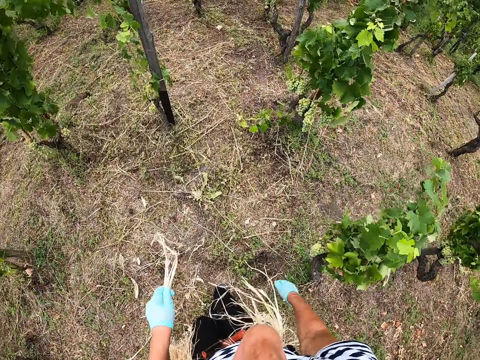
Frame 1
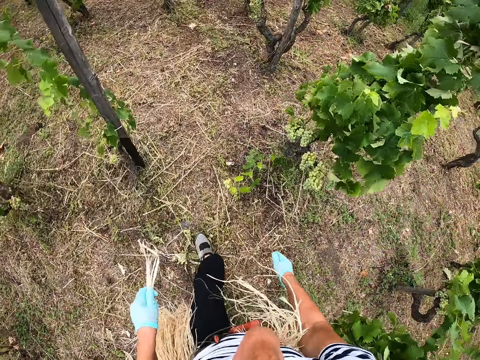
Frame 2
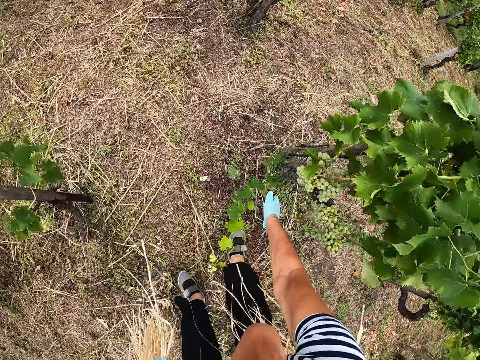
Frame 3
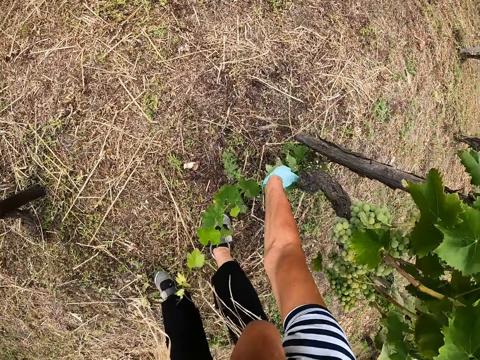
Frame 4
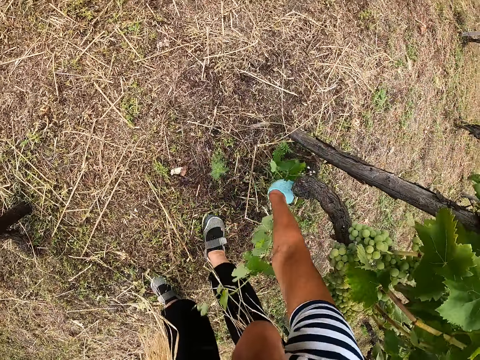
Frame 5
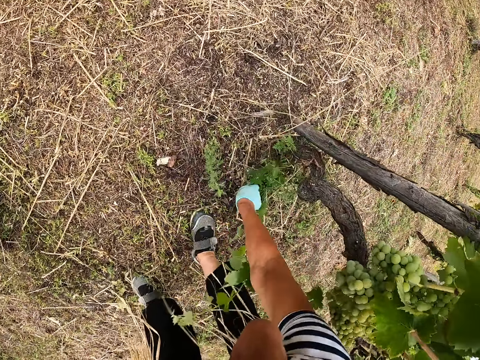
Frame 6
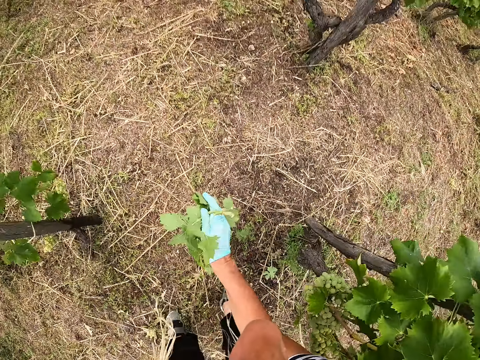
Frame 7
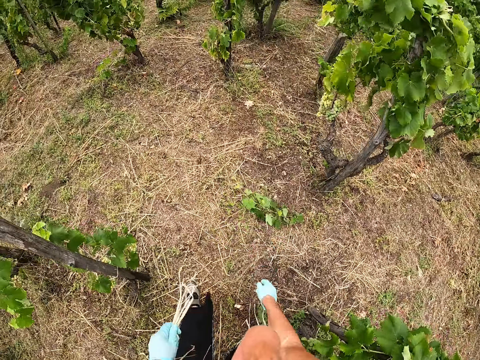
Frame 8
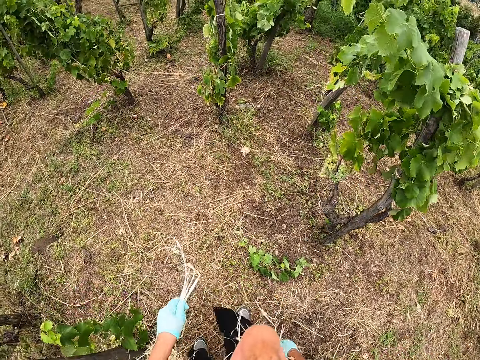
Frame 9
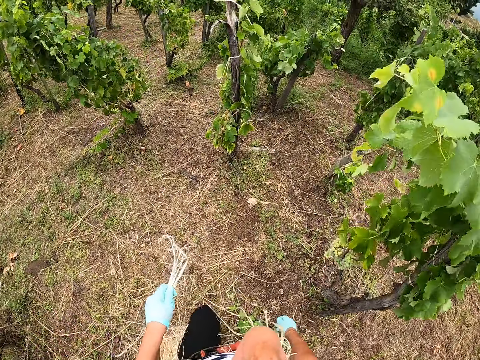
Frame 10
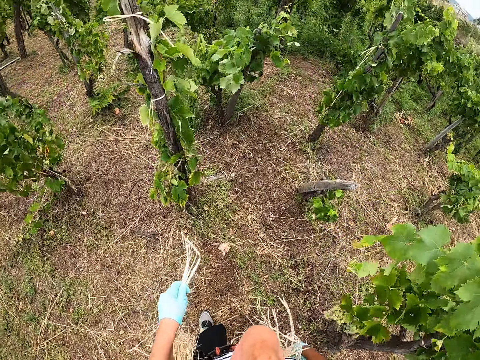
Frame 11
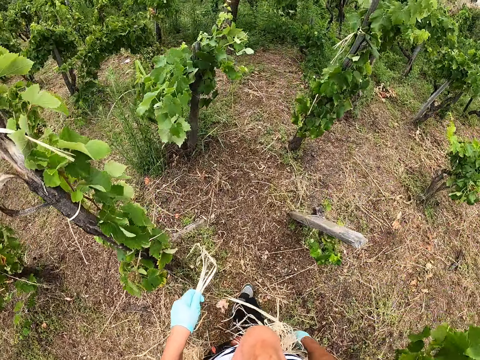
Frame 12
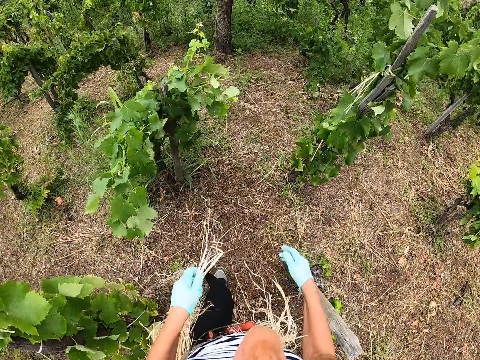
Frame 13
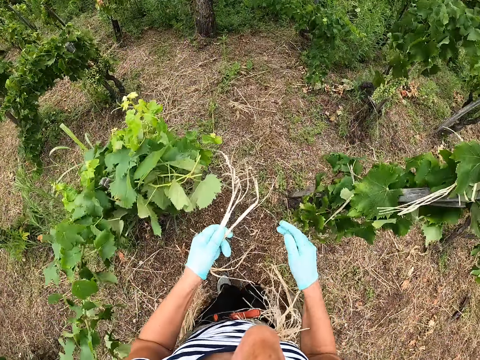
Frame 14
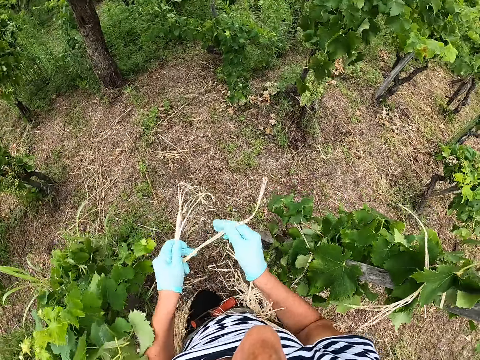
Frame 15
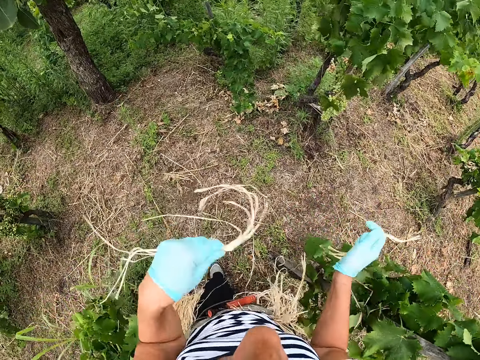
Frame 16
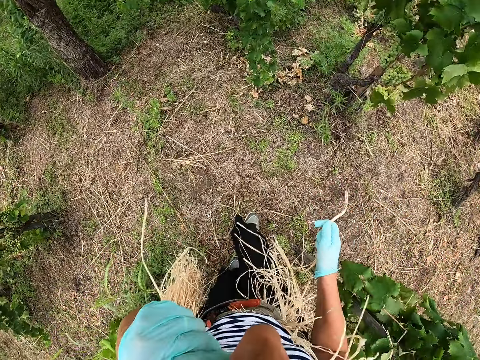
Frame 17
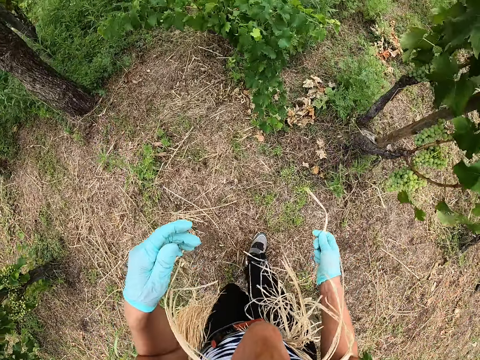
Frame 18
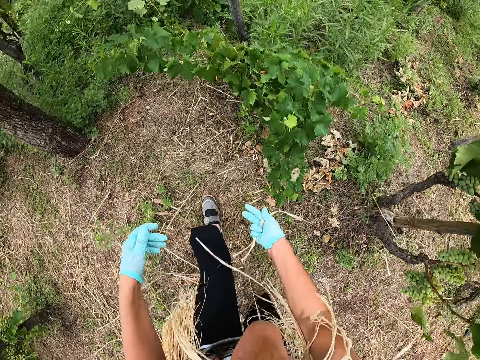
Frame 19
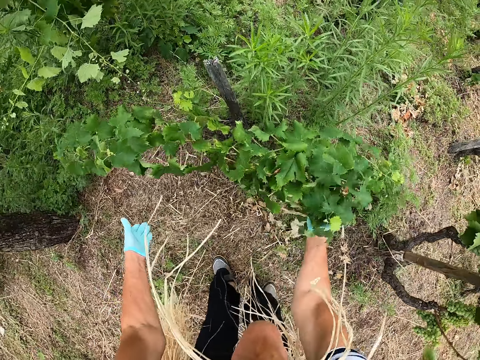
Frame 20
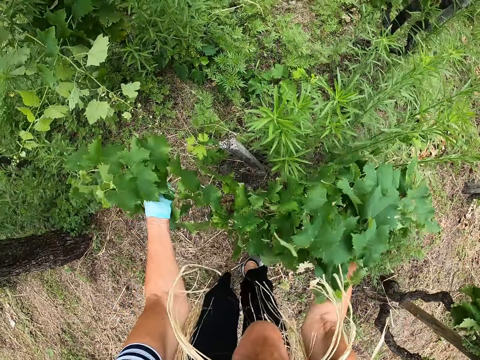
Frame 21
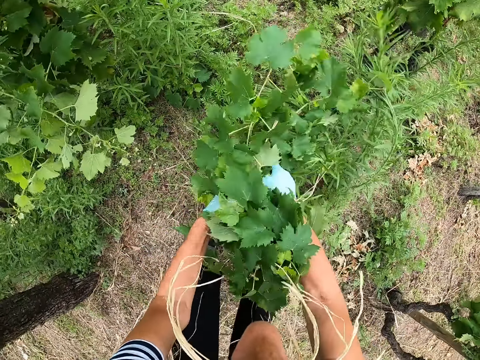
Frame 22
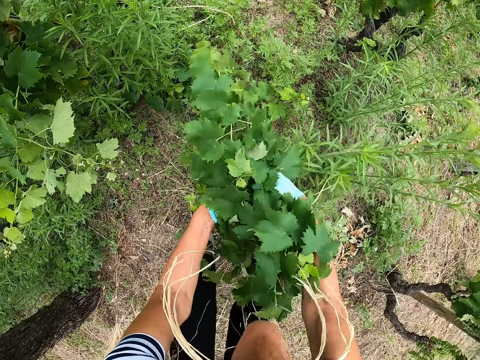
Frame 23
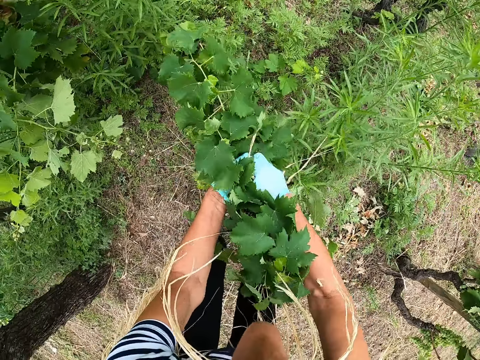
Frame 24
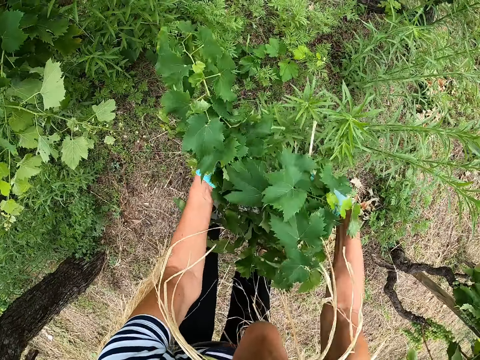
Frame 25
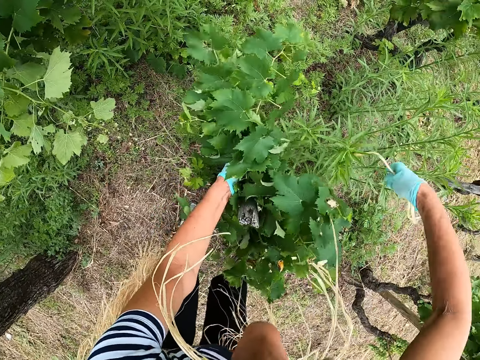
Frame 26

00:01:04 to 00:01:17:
The camera wearer reaches for another branch. She cuts the branch with her hand. She uproots a leaf. She throws the branch on the ground. She walks towards another bush. She places the rope in her right hand. She places the ropes in her mouth. She walks towards another bush. She bends around. She holds the branches together with her hands. She folds leaves together.

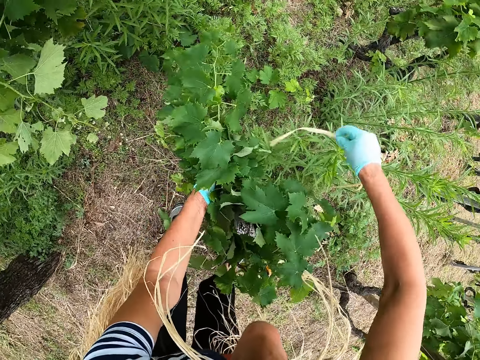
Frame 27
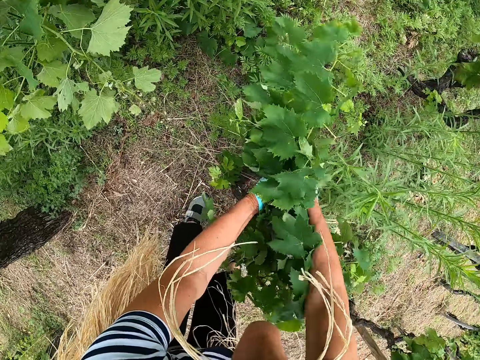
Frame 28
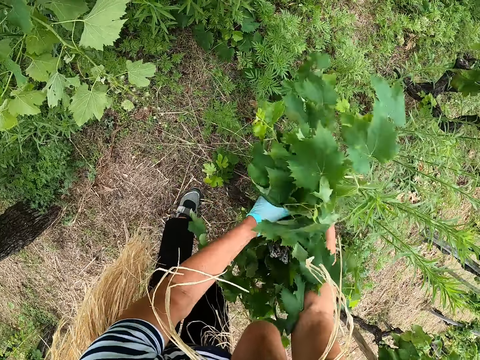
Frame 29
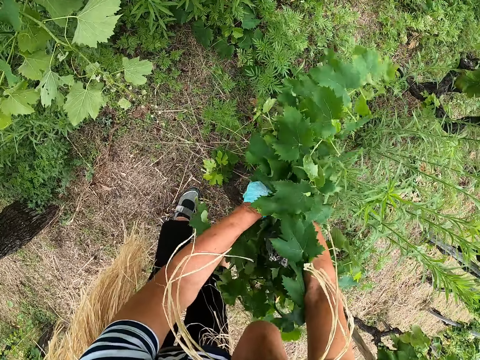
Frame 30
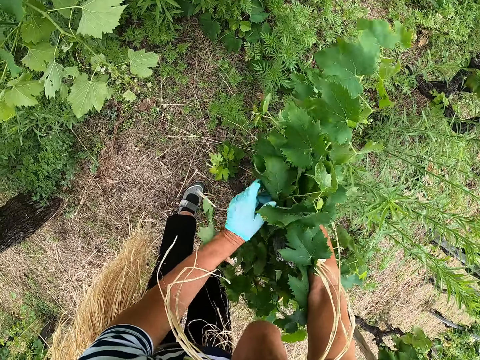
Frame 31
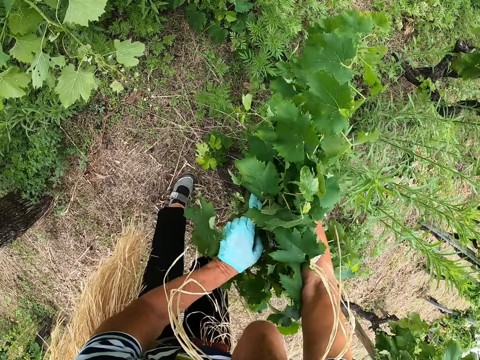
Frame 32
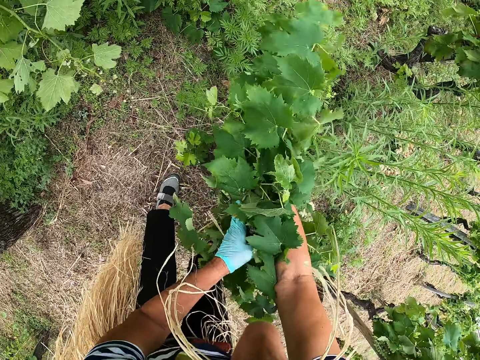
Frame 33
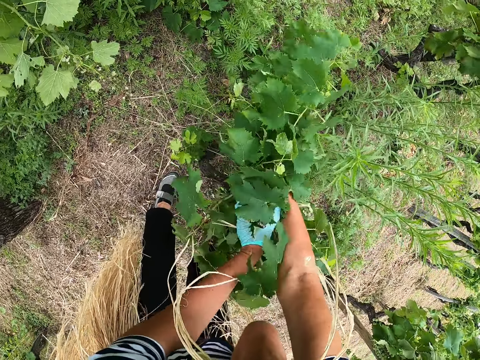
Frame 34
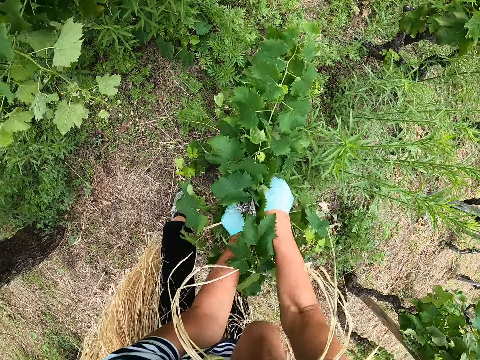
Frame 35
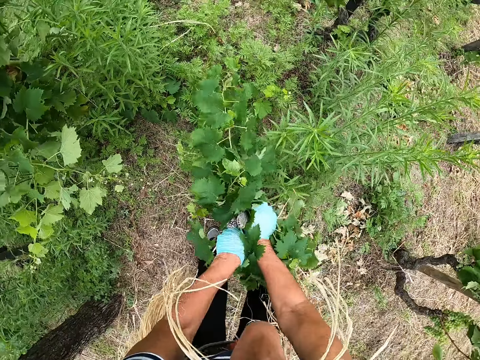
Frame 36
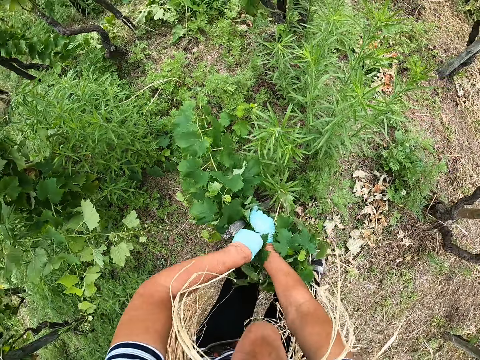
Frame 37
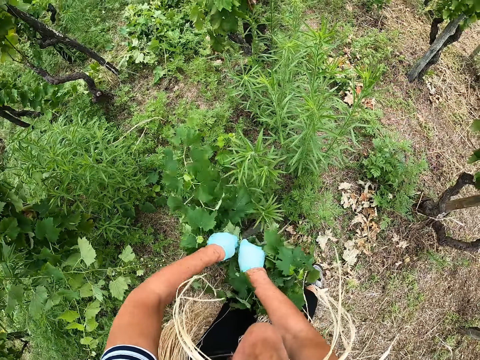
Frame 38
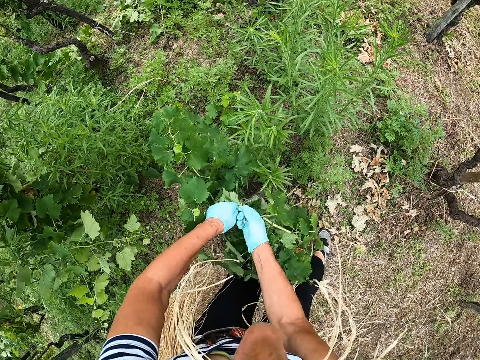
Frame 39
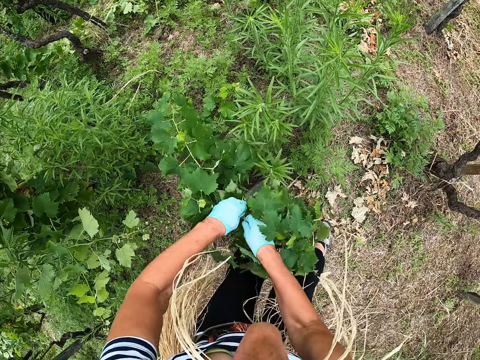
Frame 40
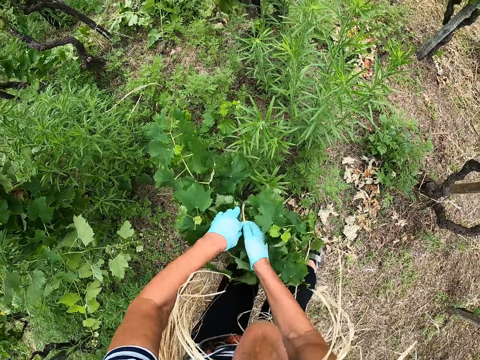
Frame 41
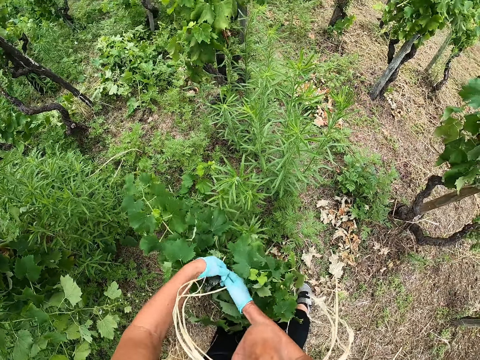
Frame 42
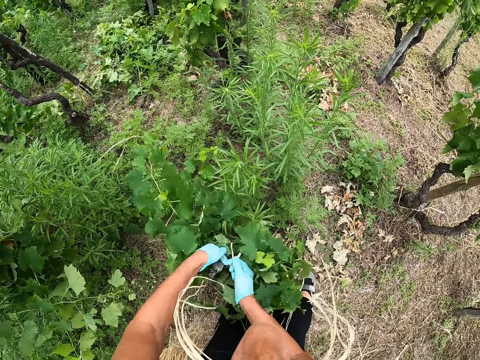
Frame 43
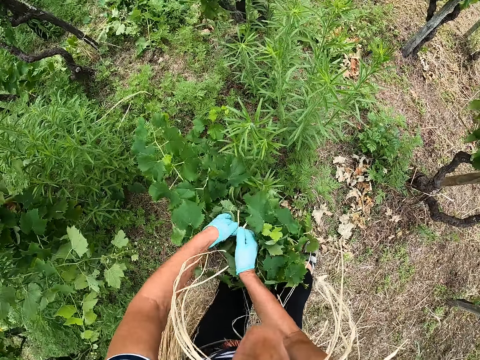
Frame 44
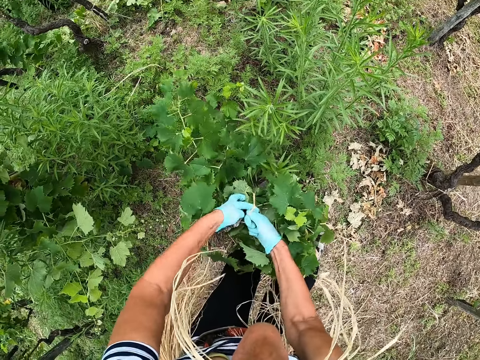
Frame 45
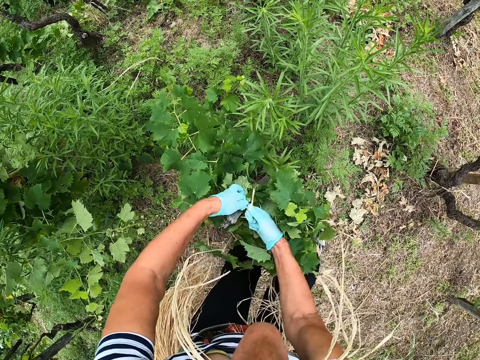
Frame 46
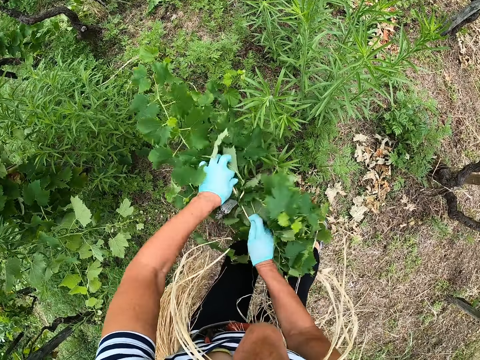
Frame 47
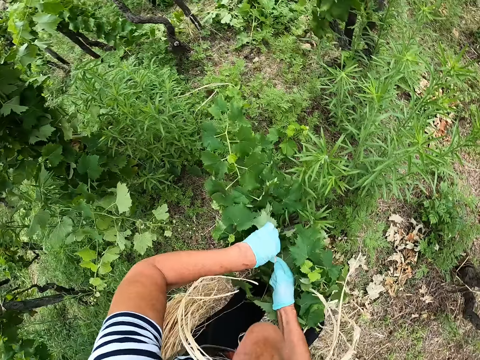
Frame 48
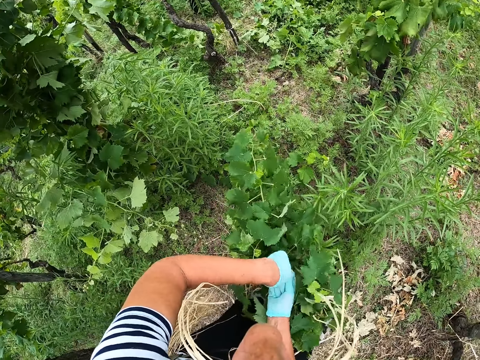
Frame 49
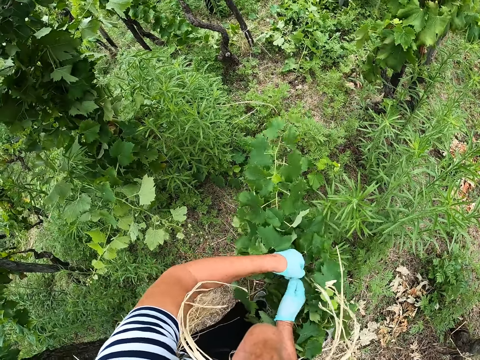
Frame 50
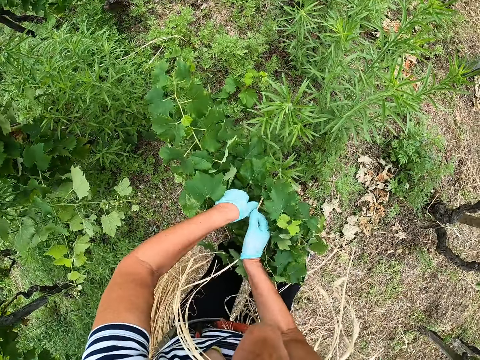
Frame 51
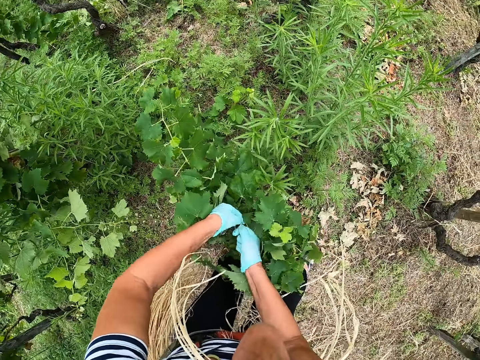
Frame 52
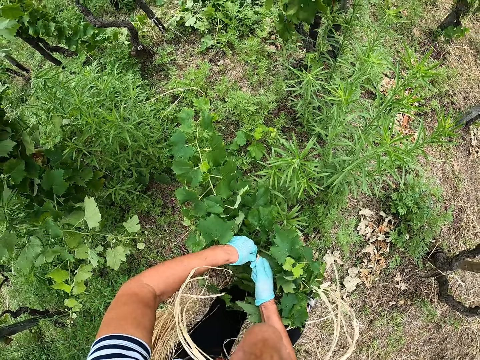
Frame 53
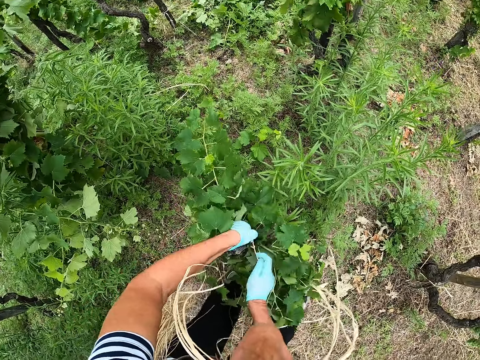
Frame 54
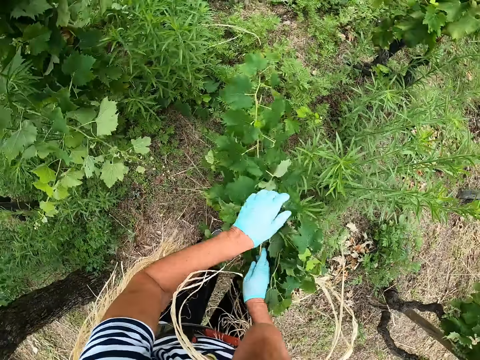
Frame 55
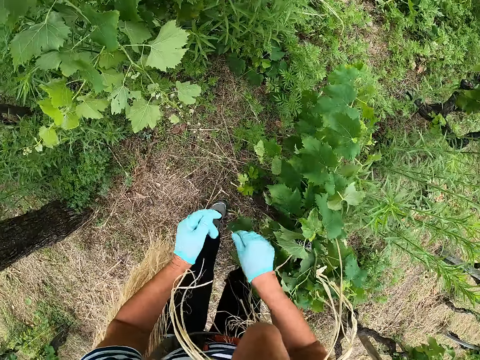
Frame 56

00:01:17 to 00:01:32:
The camera wearer ties the branches with the rope. They take a dry sisal from the mouth.
